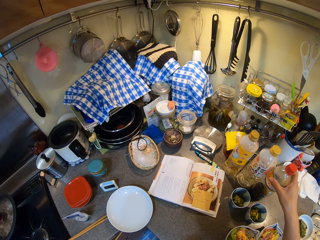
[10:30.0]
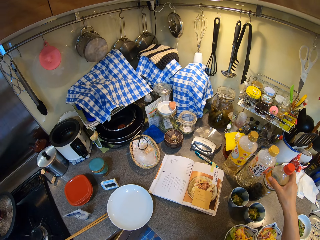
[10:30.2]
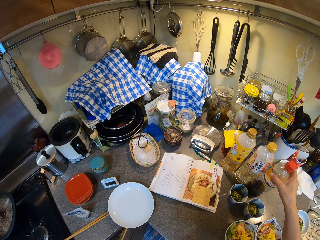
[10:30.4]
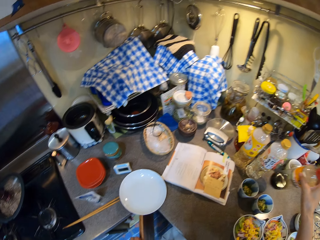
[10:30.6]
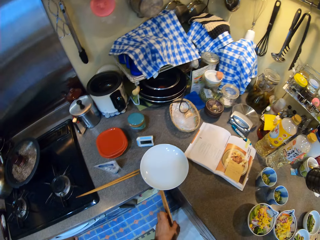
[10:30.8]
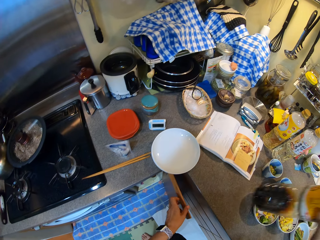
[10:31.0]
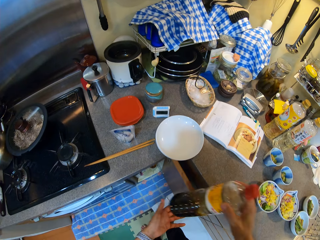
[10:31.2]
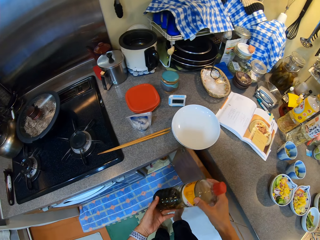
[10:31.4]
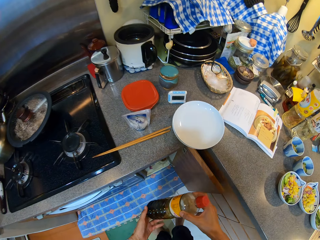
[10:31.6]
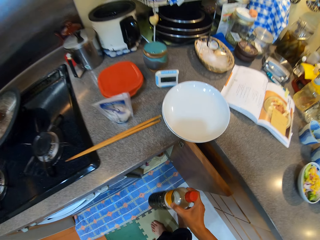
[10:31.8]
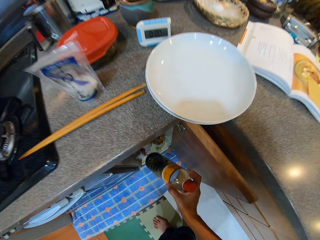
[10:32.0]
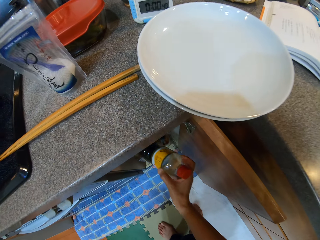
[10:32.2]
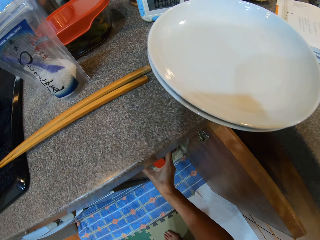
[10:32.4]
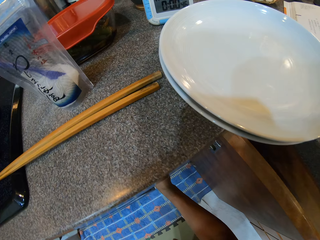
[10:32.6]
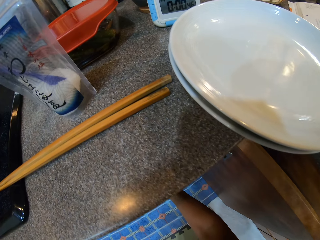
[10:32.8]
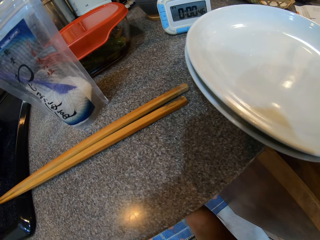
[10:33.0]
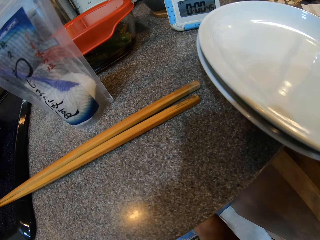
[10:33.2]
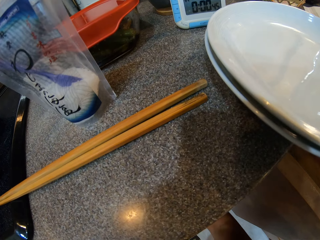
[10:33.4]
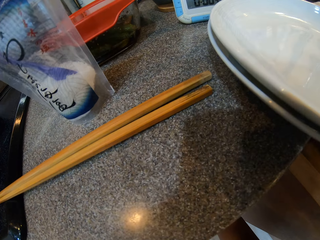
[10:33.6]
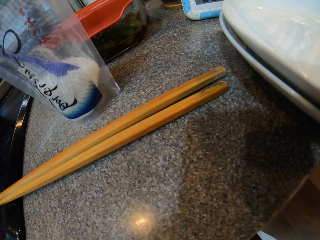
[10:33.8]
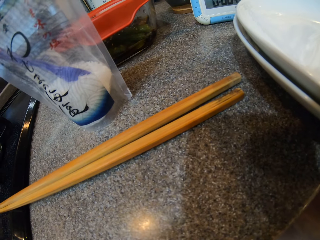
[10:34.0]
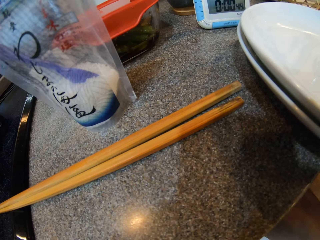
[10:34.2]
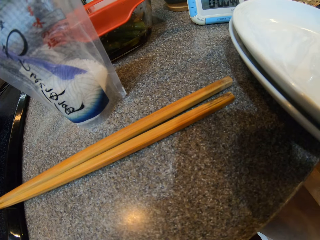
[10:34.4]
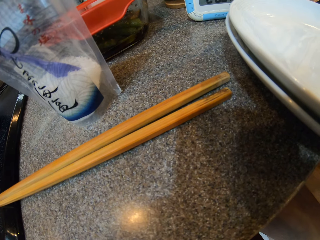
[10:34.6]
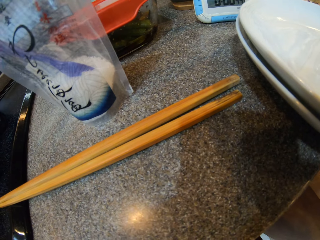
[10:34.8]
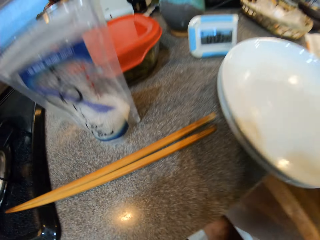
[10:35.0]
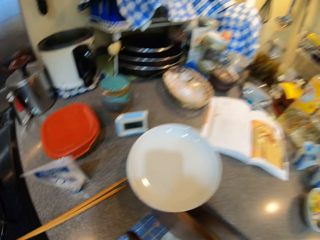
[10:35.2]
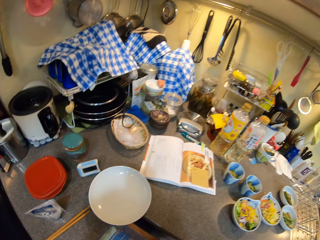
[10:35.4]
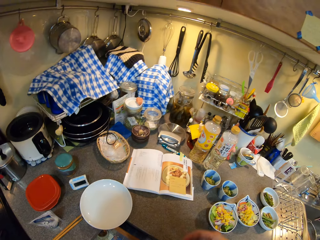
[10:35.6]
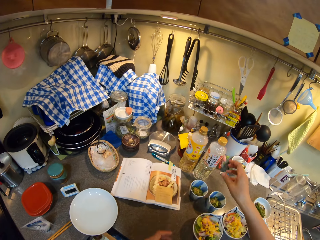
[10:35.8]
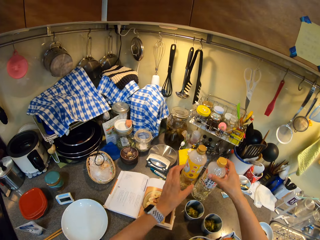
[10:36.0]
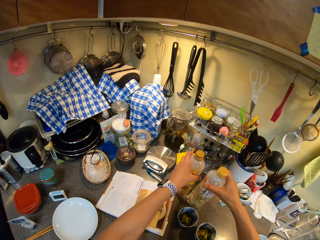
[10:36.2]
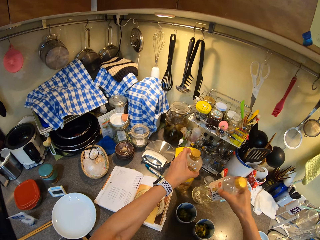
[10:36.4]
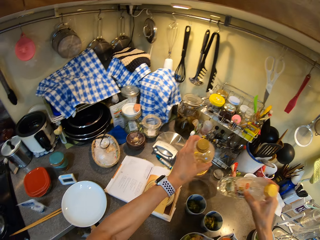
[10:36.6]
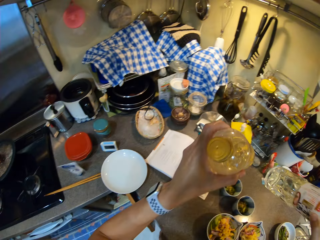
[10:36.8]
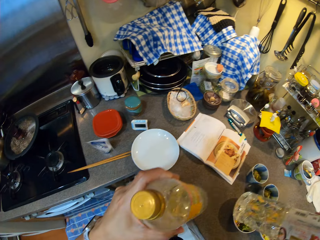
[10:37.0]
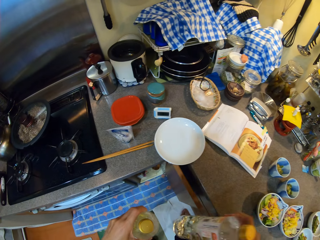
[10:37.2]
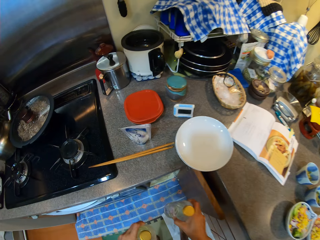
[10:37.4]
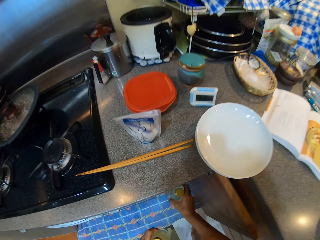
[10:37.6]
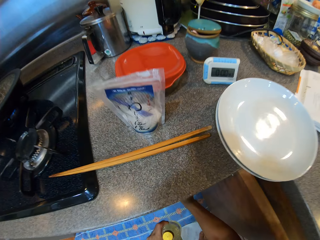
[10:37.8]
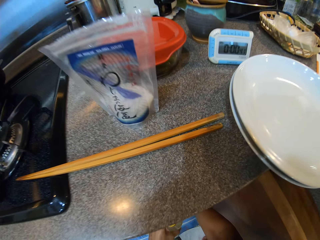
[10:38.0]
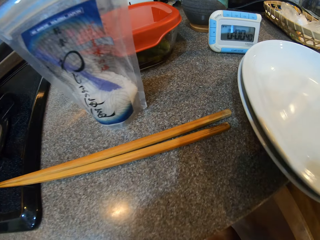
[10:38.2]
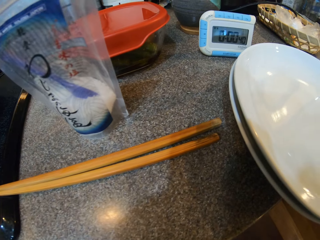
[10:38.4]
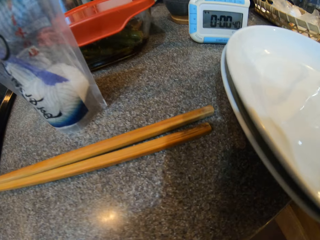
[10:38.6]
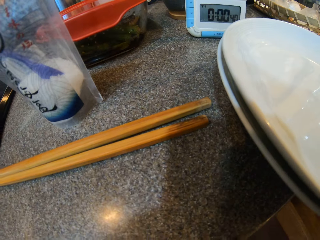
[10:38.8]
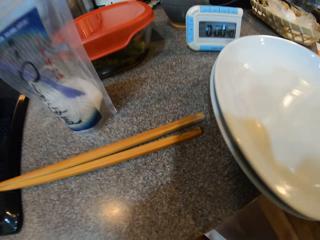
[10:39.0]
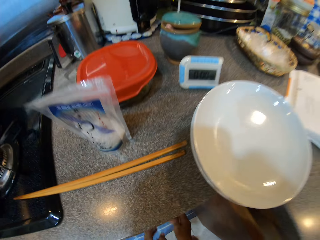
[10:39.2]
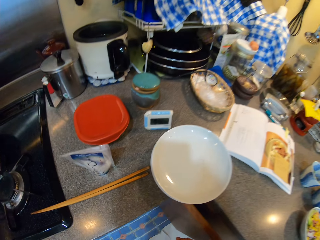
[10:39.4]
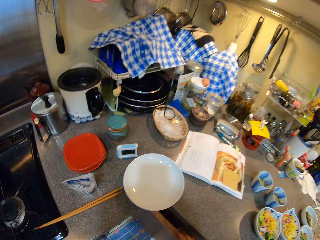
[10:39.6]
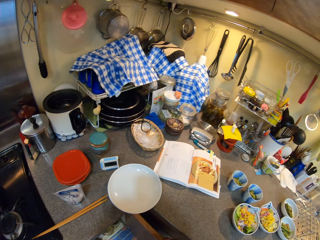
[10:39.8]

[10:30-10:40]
The camera wearer opens the cabinet. They take a bottle. They put the bottle of something in the cabinets. They pick up bottles of something, and put the bottles of something in the cabinets.

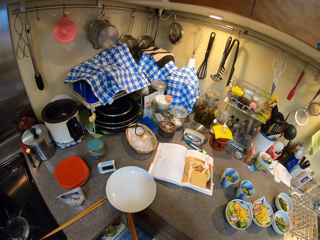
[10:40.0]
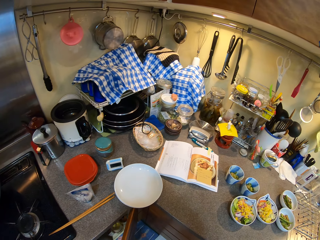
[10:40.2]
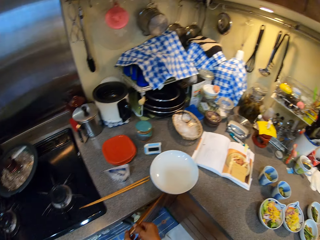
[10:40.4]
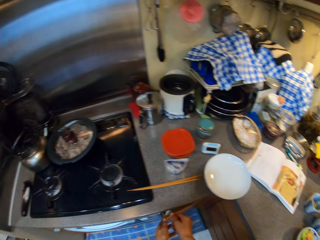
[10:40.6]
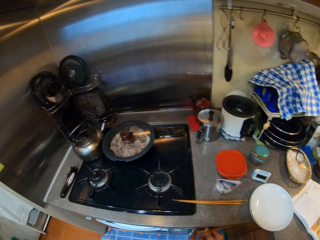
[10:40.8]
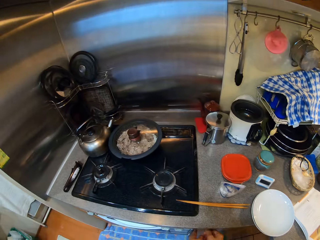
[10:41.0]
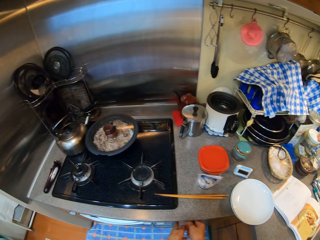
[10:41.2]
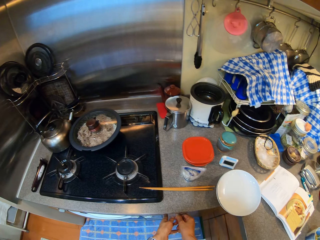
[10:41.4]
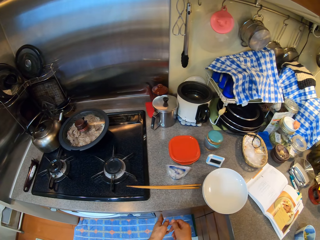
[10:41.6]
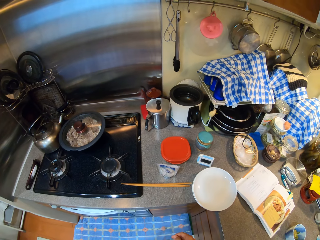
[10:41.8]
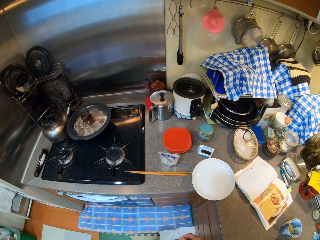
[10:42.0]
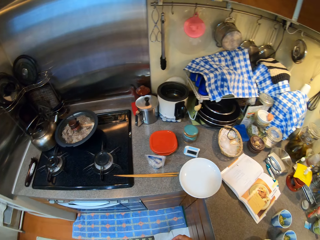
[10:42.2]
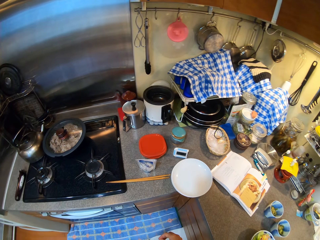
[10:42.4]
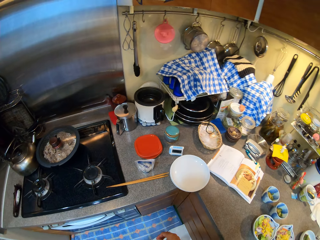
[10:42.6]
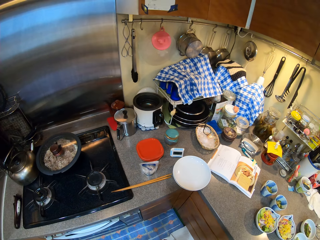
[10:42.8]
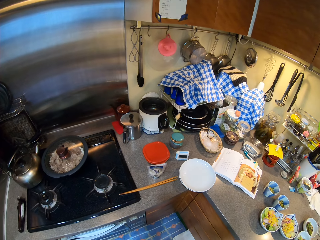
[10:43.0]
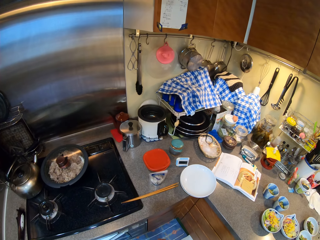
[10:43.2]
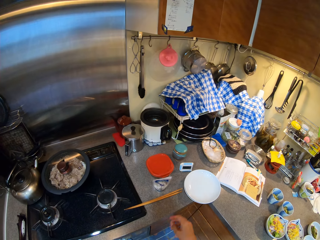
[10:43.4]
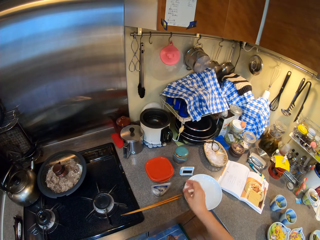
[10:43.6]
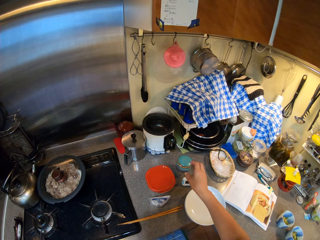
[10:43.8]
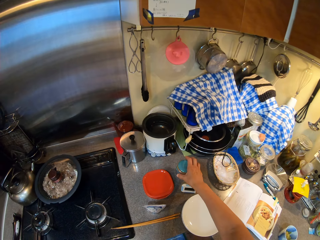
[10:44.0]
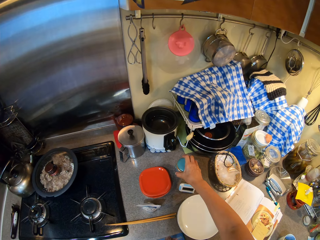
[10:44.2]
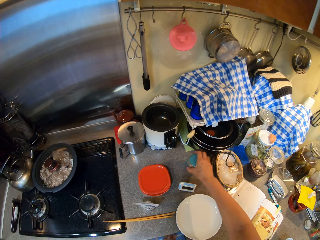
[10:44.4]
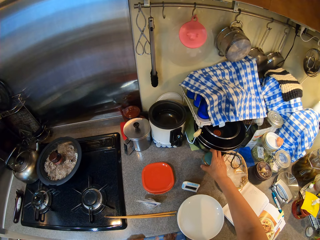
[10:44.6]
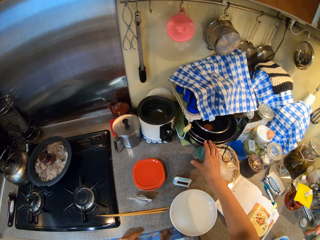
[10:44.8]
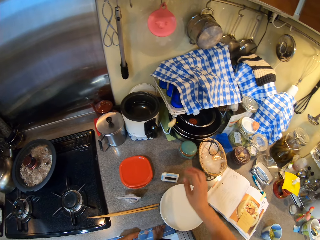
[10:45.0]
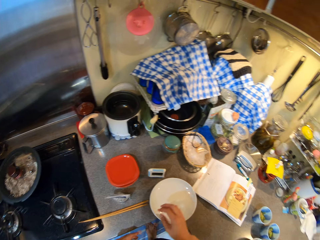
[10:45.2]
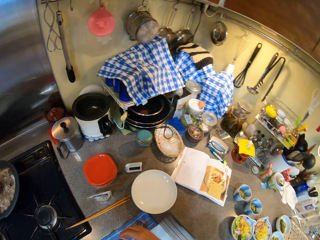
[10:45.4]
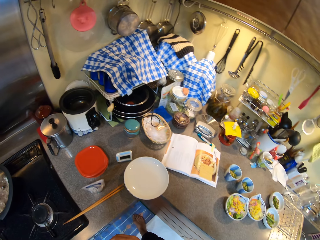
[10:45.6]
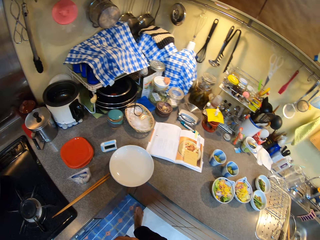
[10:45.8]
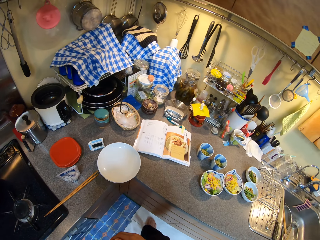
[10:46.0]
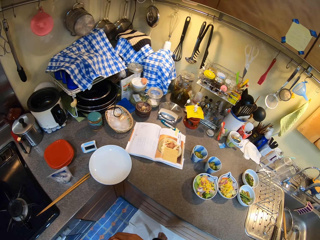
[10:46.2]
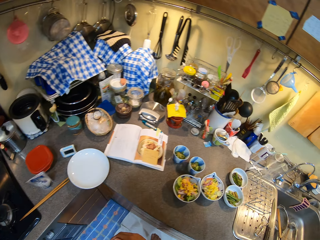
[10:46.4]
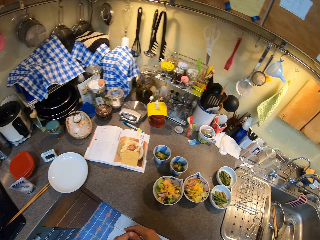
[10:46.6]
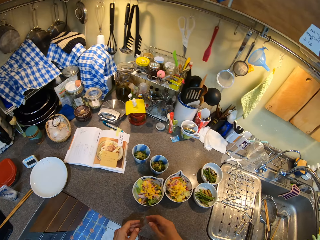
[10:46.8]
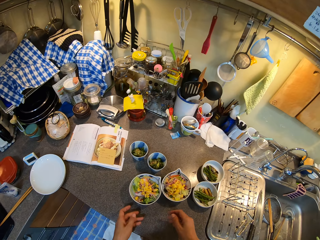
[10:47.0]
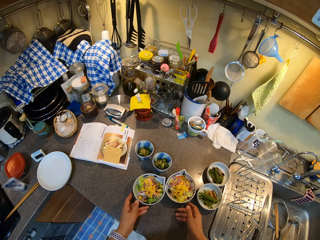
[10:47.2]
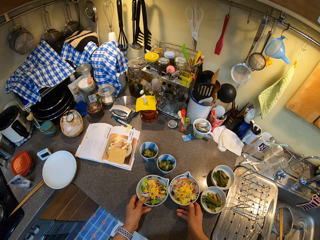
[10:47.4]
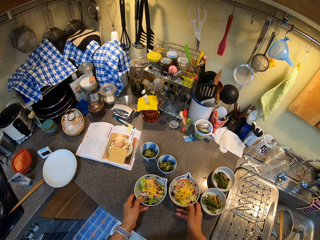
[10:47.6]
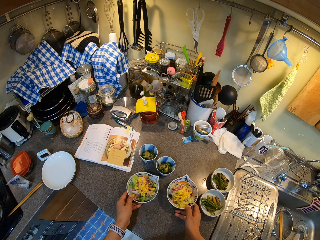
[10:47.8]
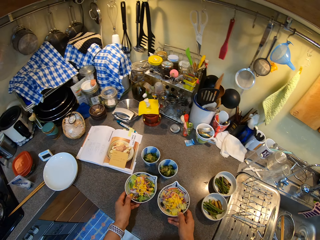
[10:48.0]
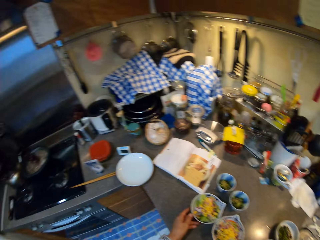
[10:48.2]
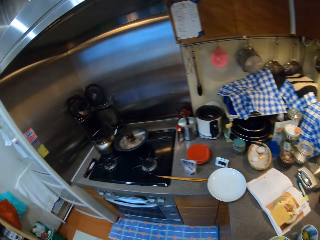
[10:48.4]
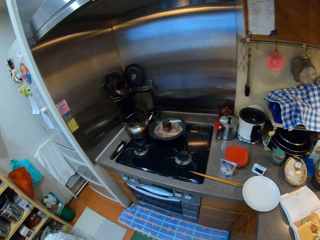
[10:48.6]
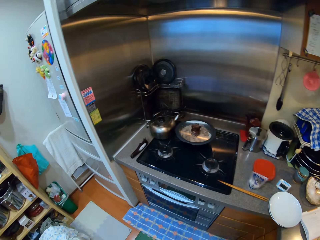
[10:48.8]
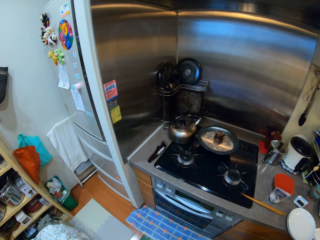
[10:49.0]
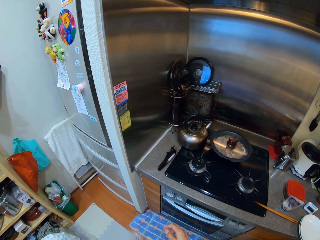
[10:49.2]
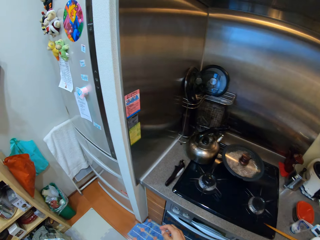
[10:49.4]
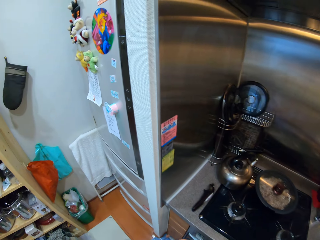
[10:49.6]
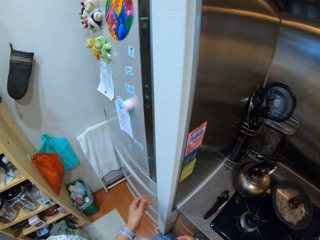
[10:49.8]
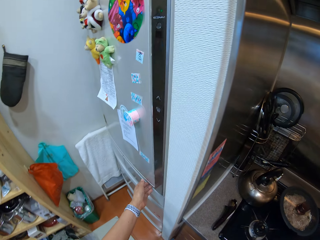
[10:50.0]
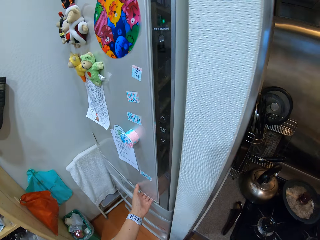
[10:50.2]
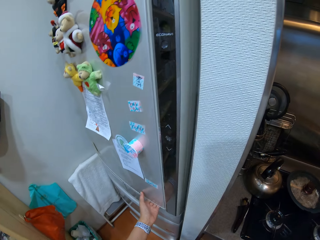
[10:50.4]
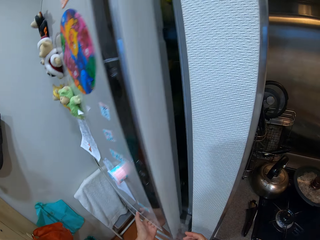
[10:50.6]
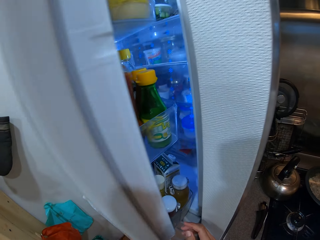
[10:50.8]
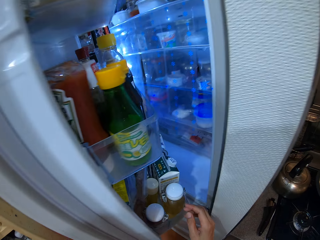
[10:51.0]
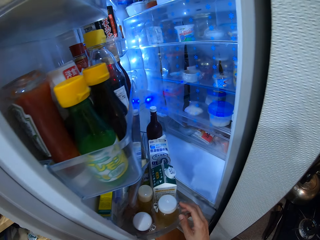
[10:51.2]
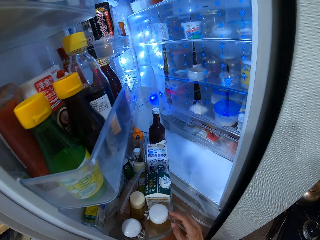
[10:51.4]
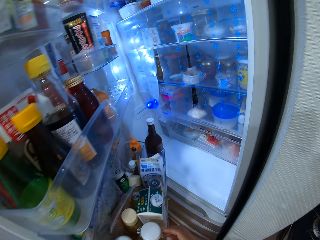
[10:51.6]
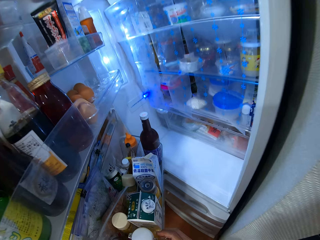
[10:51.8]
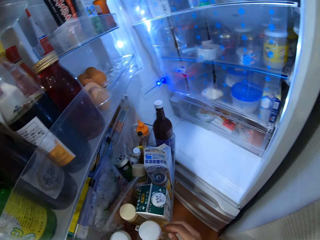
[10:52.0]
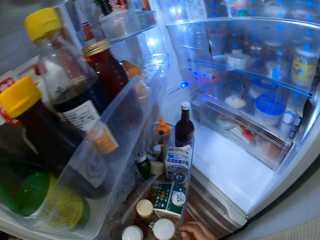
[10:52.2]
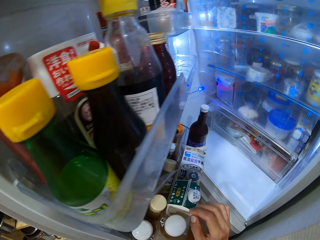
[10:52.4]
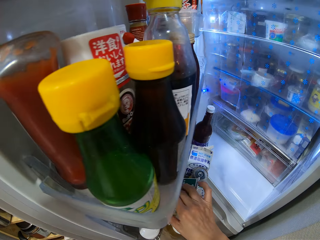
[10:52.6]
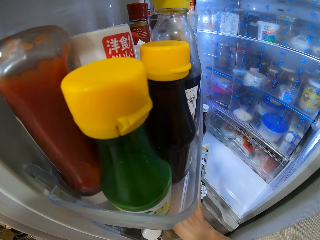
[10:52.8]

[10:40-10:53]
The camera wearer closes the cabinet. They look at the countertop. They move the bottle in the countertop. They look at the countertop. They move two bowls or plates. They walk to the fridge. They open the fridge. They pick up something.
